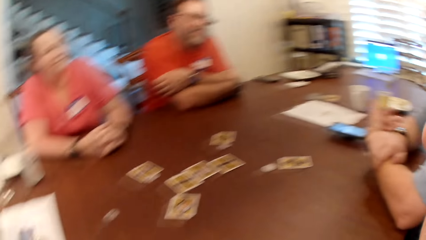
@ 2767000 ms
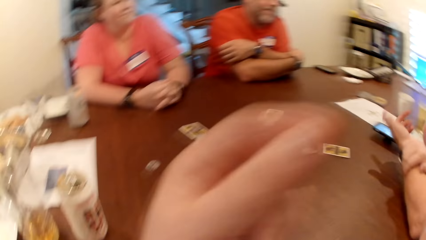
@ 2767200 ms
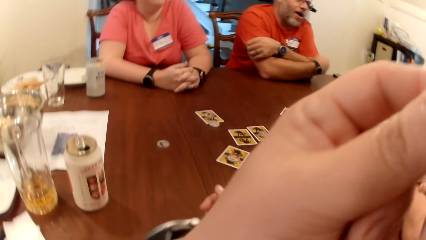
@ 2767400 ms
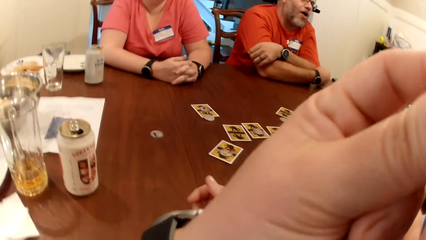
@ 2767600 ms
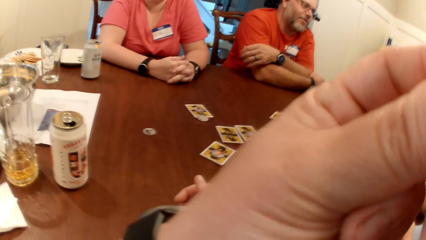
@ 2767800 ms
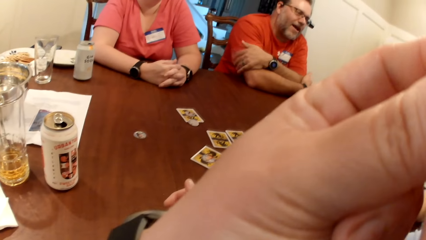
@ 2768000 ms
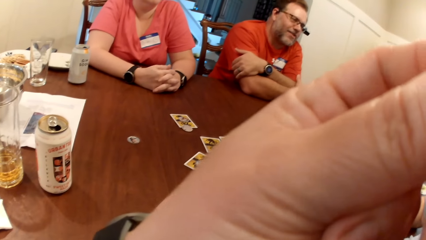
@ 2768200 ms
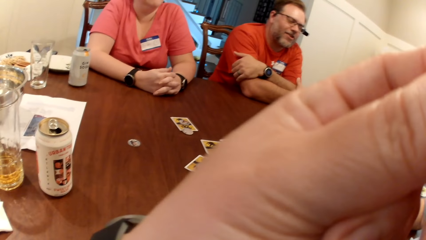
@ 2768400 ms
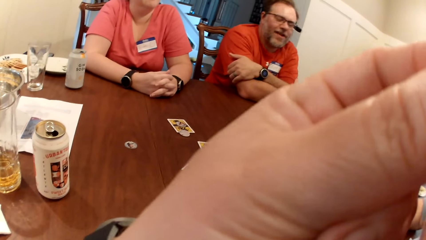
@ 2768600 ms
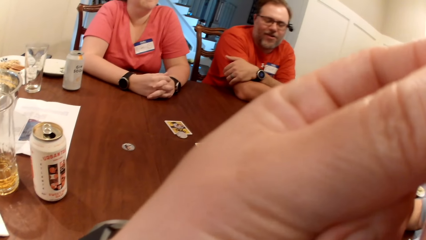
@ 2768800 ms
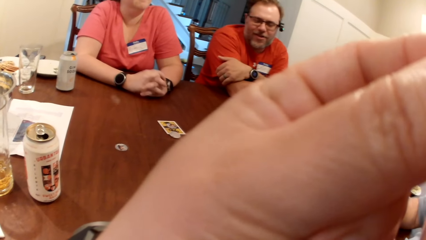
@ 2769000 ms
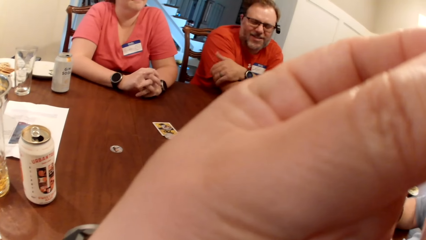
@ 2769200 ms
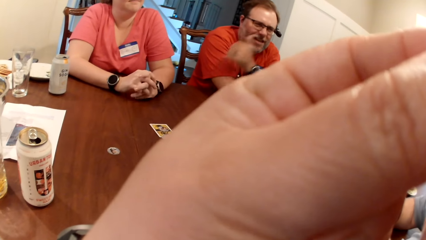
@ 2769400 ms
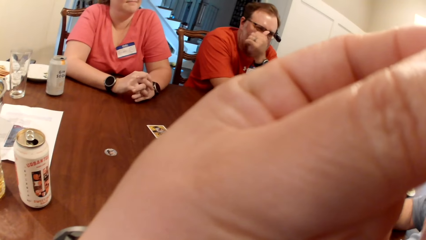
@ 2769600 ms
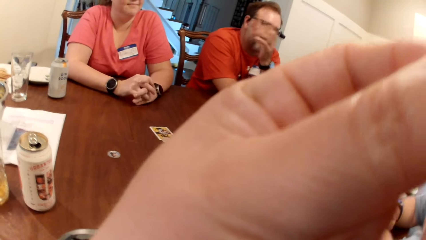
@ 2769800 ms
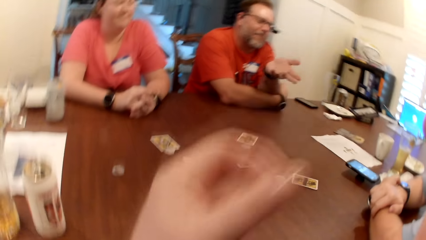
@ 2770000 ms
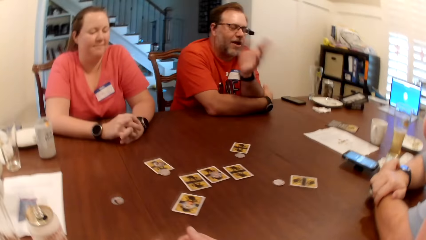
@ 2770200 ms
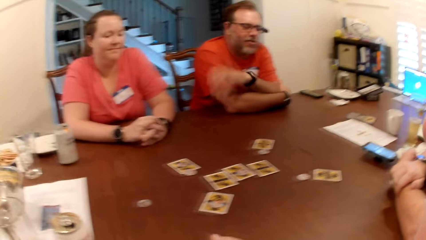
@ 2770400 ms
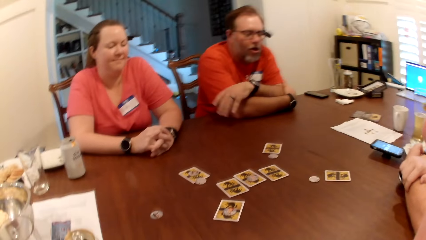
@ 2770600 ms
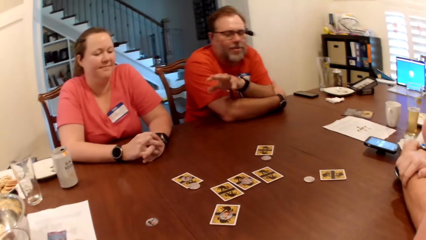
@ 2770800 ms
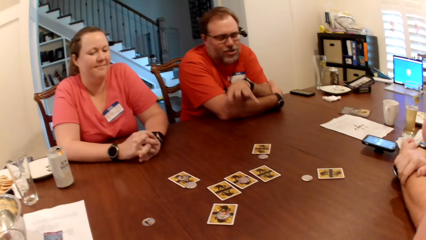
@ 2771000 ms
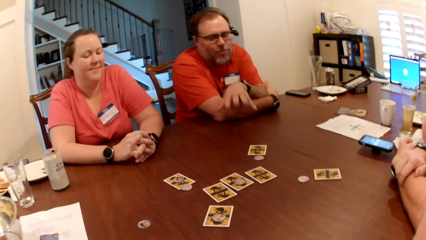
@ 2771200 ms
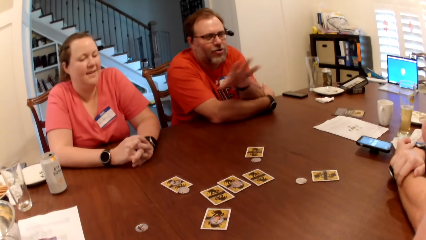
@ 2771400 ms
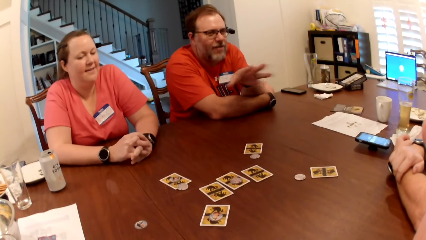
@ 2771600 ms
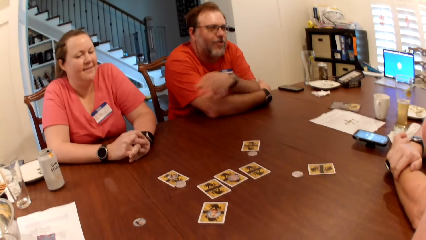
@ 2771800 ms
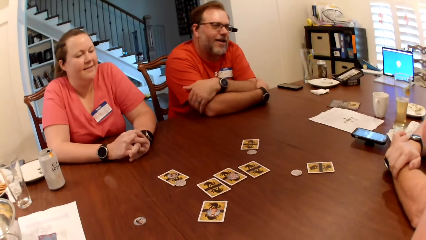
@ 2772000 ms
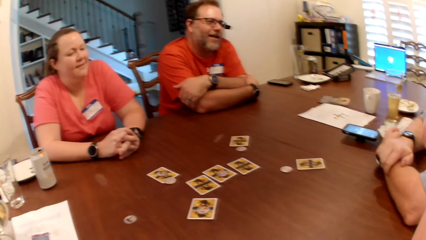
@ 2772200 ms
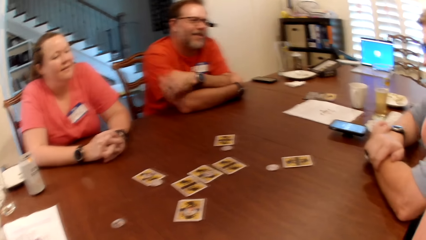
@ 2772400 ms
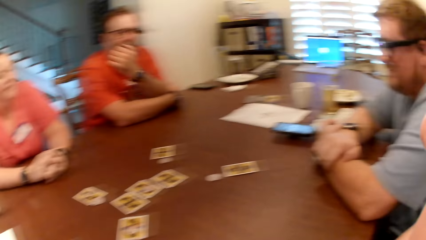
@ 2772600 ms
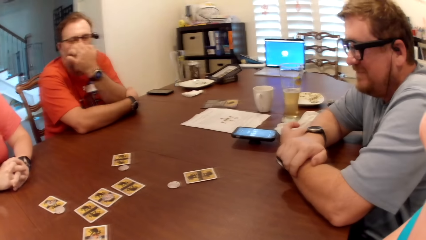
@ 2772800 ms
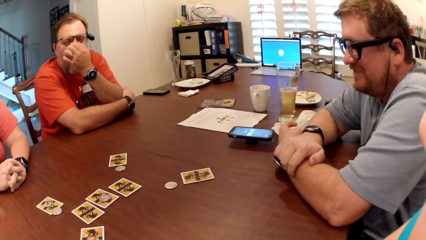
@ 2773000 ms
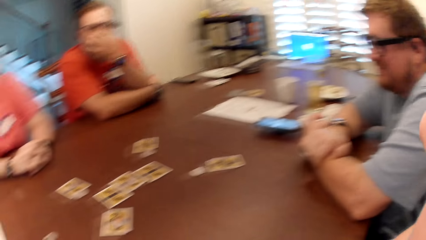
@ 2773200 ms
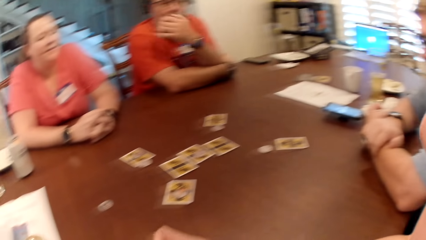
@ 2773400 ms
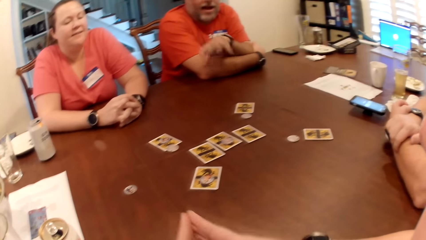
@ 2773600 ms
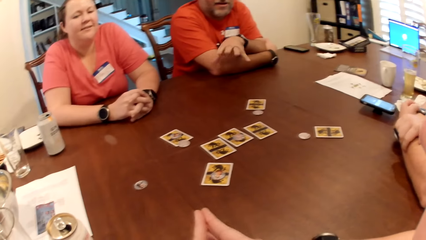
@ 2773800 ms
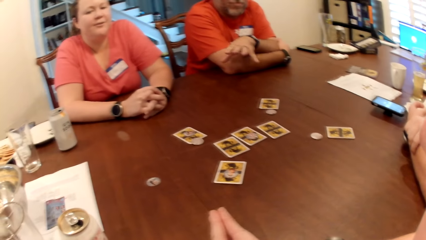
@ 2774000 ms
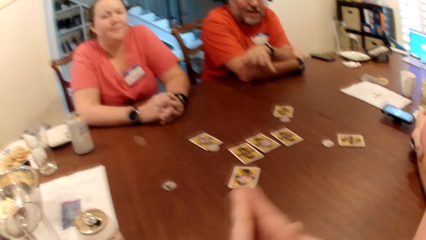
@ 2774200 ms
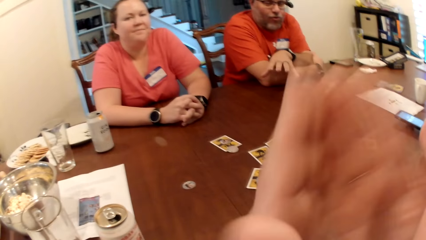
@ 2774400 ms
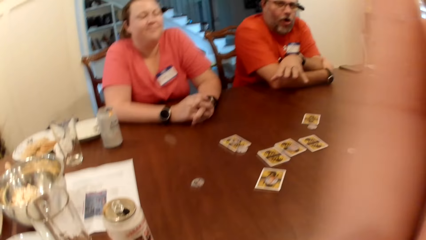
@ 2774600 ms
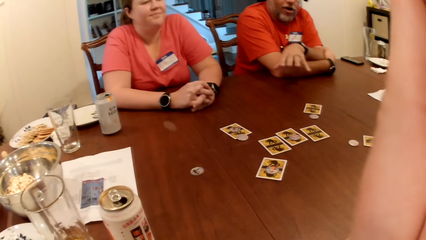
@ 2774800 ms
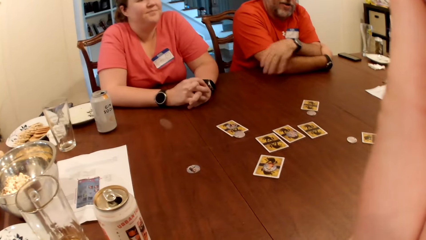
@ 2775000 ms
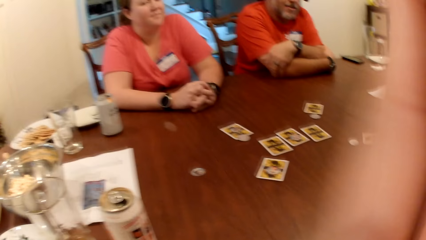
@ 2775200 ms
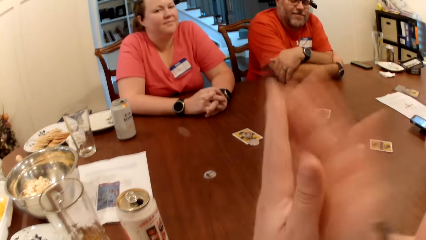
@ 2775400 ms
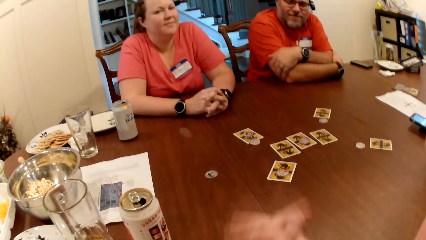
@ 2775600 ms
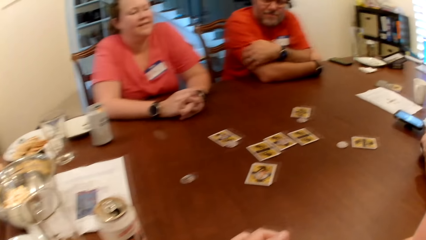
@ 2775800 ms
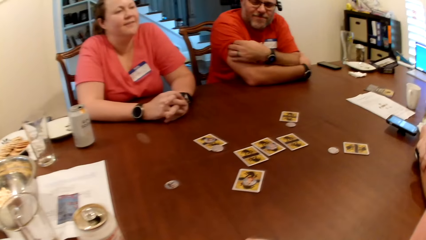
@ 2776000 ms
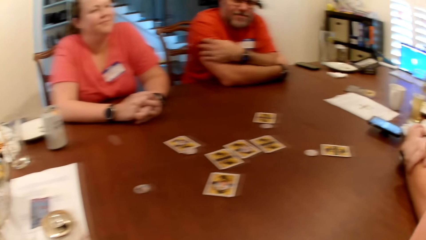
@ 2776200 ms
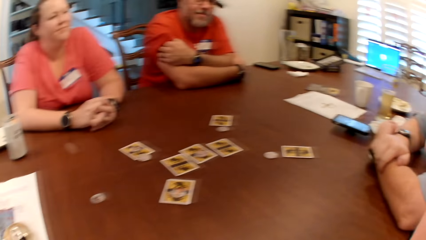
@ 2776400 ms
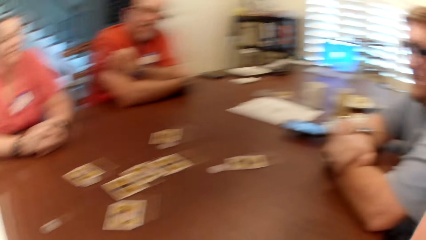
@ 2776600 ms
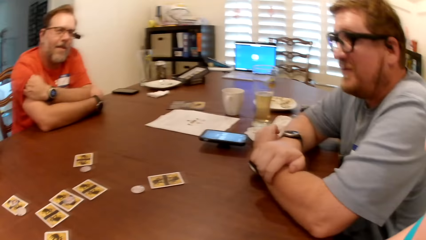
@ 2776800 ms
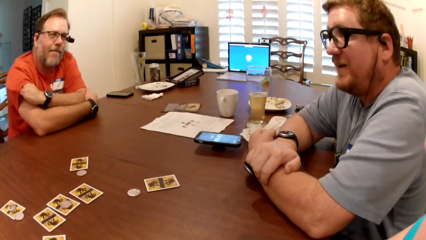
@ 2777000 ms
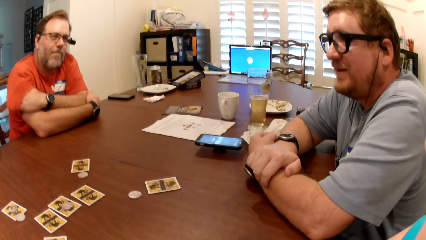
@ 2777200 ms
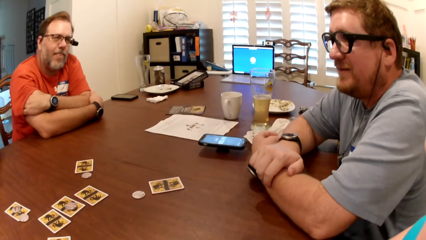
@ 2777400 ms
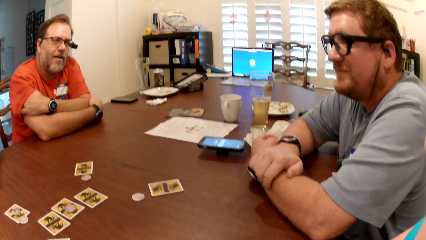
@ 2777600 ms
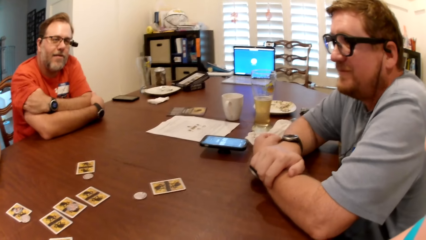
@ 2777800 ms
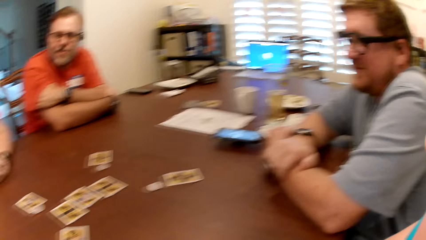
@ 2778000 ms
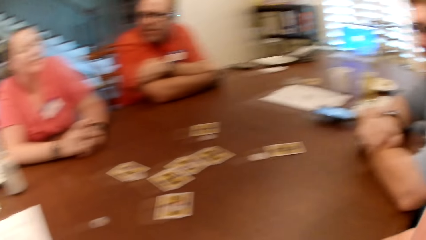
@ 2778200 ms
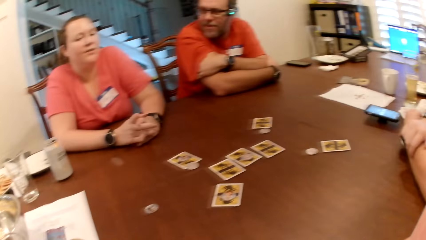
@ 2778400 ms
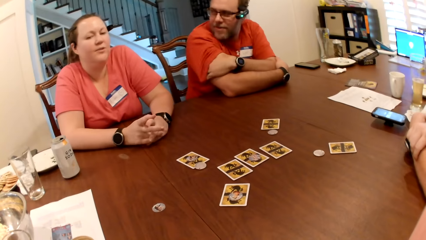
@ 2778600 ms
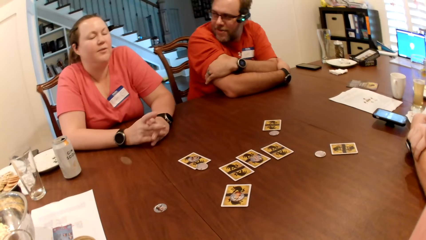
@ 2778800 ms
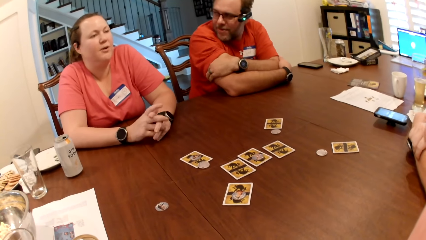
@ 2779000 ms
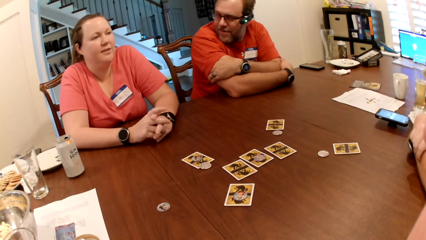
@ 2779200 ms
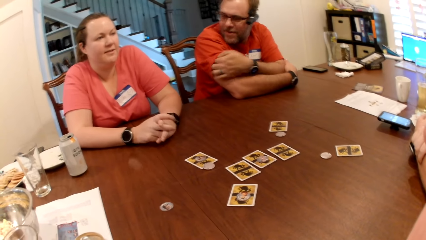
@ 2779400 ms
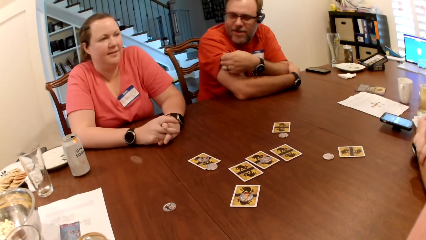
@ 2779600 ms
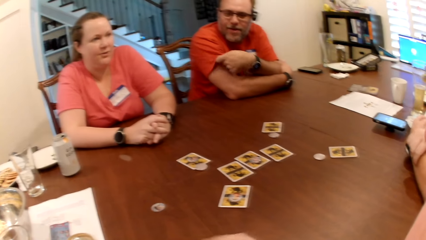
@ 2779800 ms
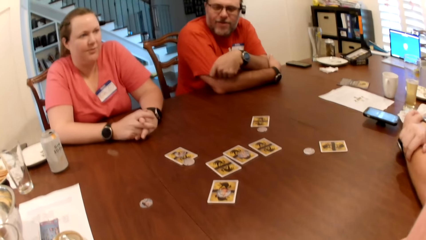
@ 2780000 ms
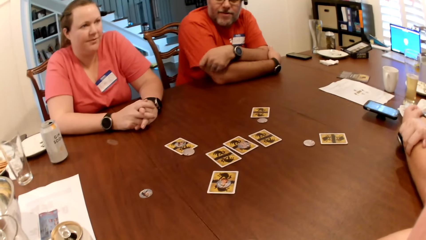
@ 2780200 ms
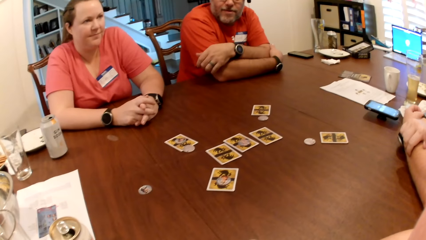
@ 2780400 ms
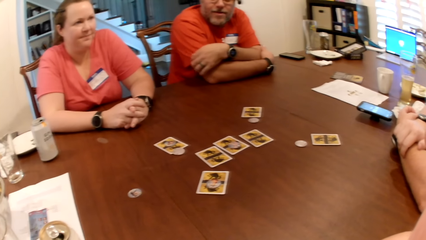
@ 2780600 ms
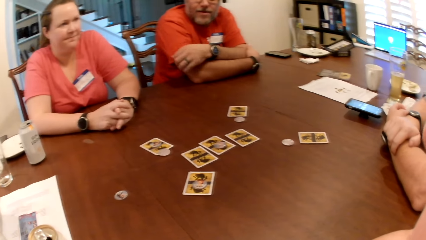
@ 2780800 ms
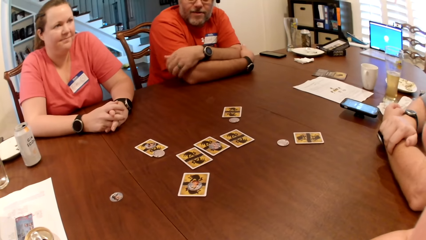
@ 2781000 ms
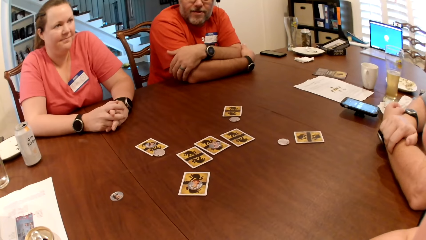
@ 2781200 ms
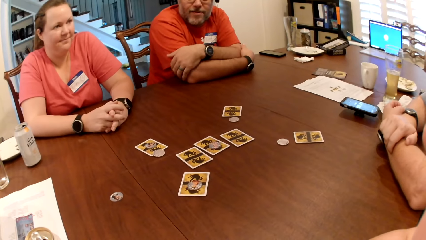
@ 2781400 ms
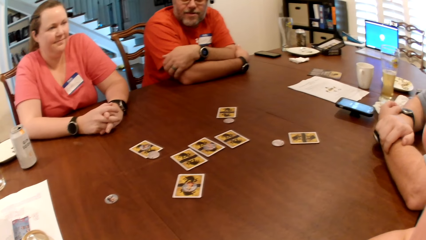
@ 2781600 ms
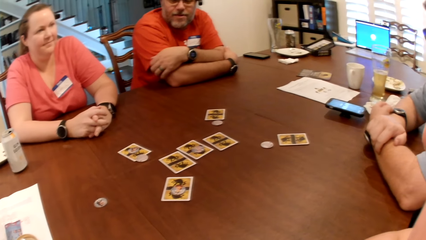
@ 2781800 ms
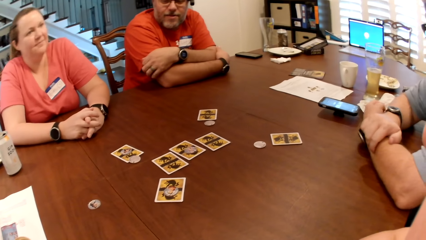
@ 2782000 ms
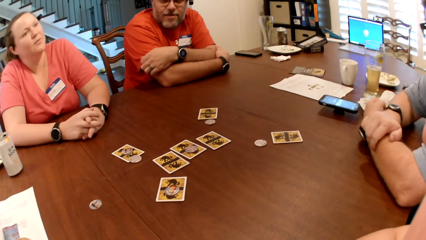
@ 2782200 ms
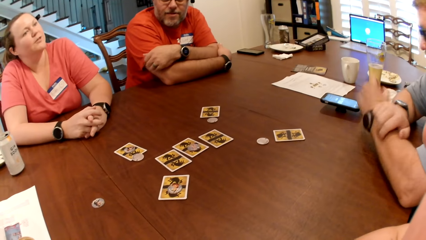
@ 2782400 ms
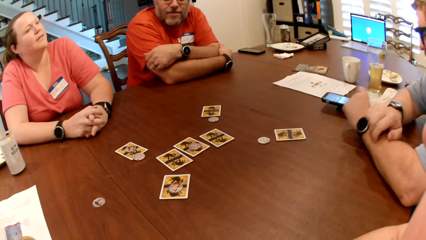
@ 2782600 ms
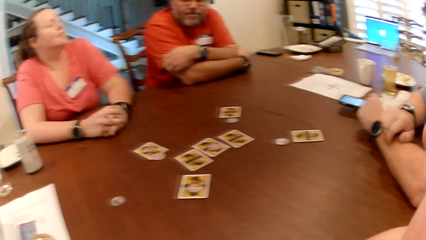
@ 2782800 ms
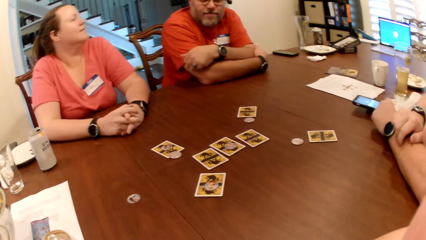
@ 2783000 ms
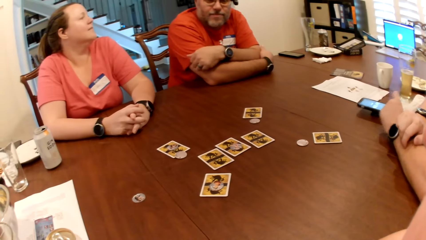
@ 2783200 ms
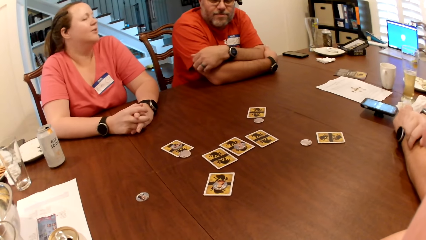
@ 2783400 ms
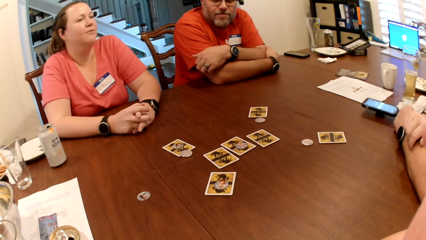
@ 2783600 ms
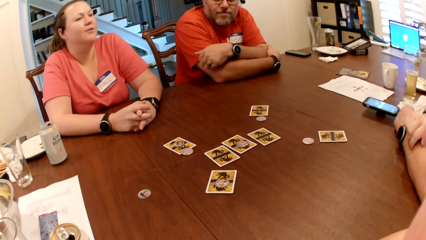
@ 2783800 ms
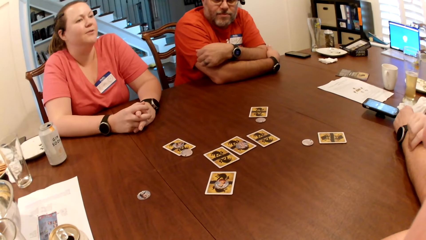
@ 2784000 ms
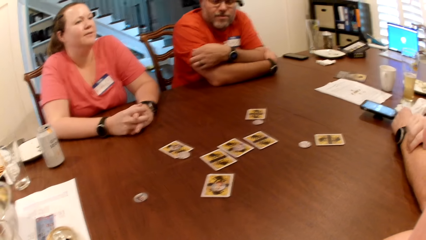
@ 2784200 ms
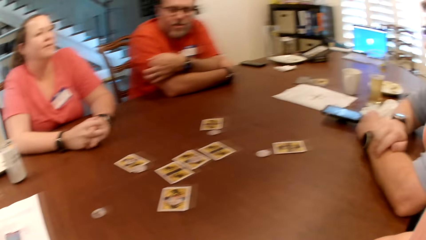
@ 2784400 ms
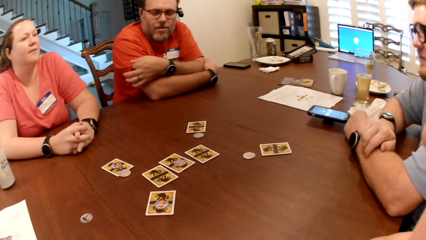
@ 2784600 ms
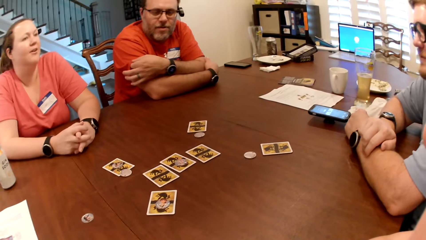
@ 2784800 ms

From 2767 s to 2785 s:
The camera wearer scratches their nose with their left hand. A man touches his face with his left hand. Another man interacts with a man. The first man adjusts his glasses with his left hand. The camera wearer touches their face with both hands. The first man scratches his right hand with his left hand. The camera wearer puts both hands on the table. They look around.
